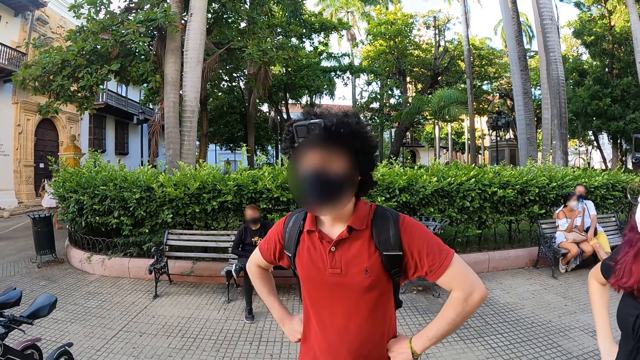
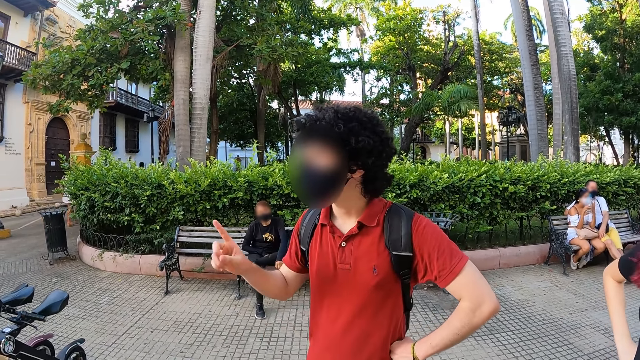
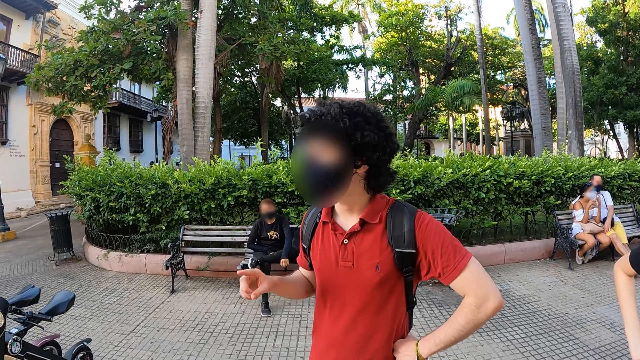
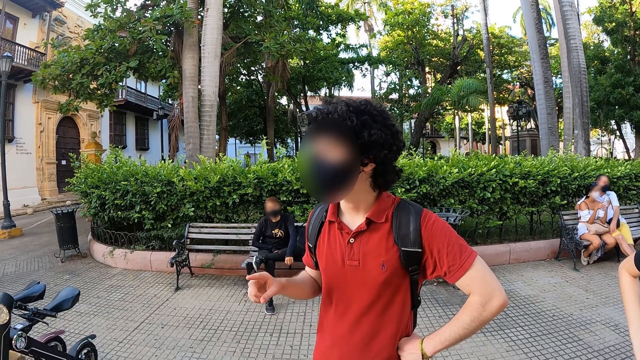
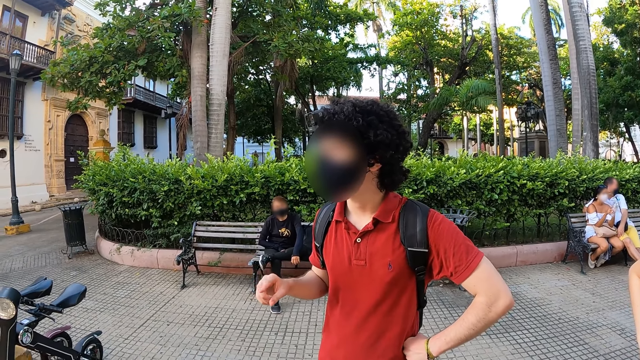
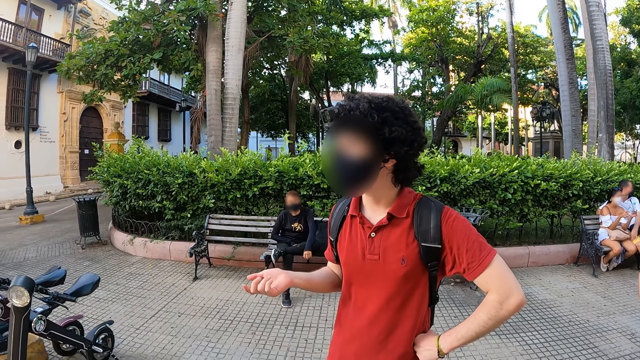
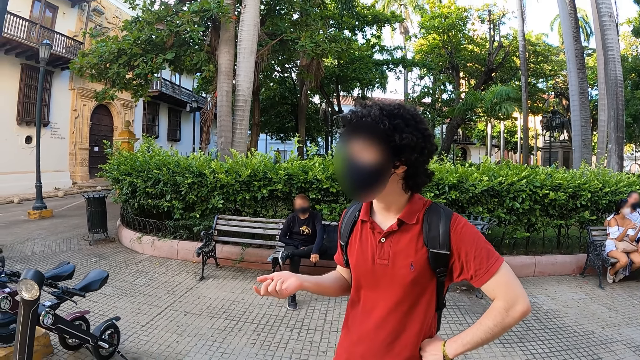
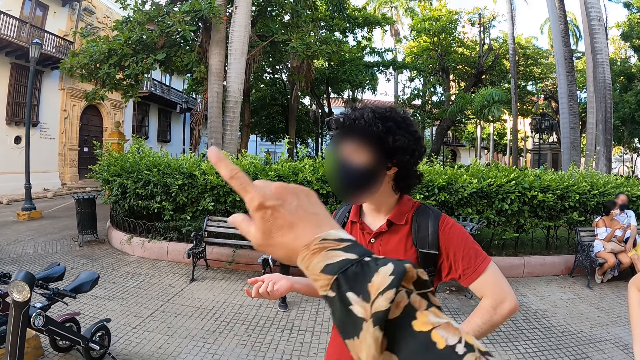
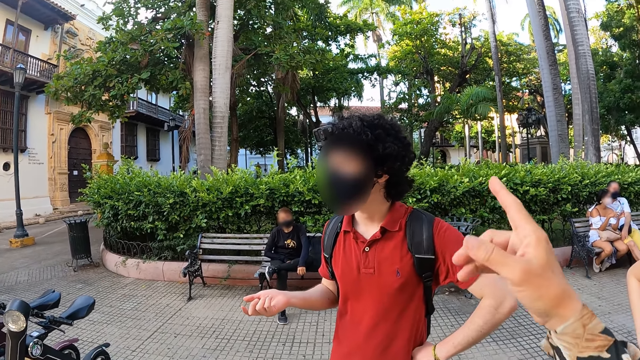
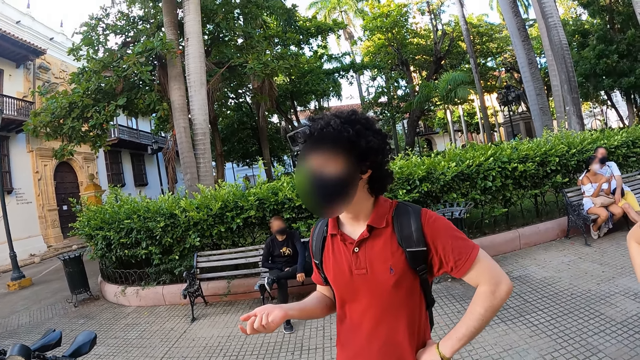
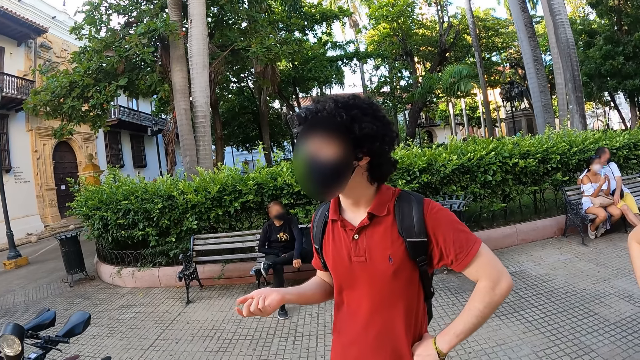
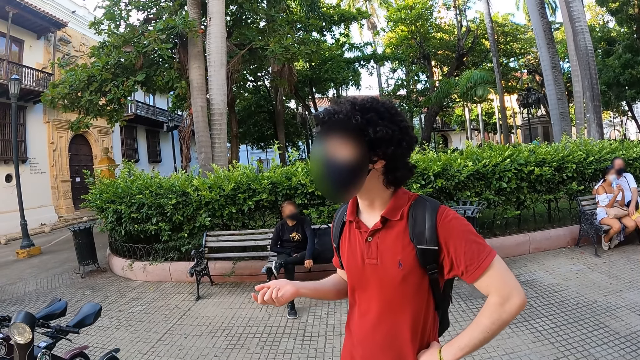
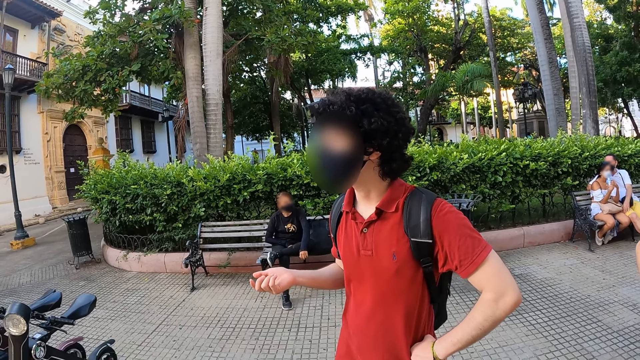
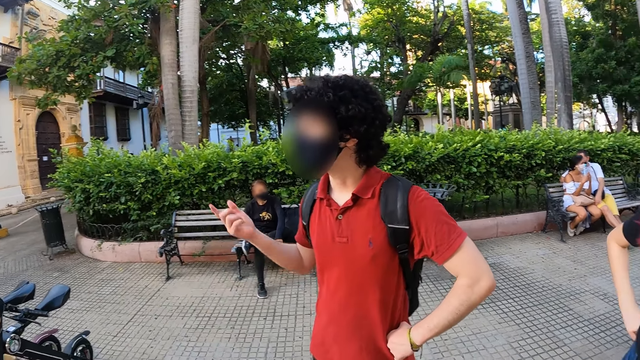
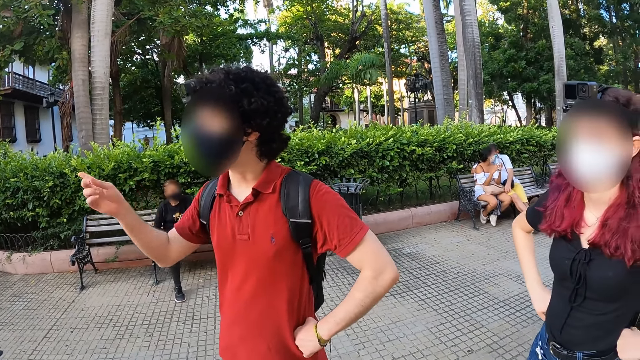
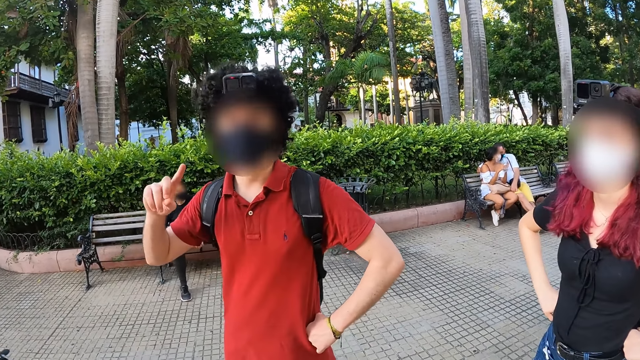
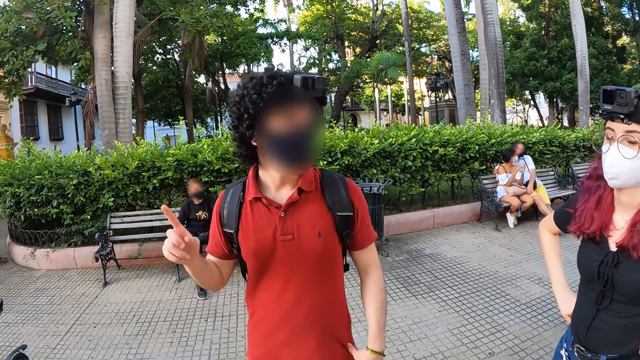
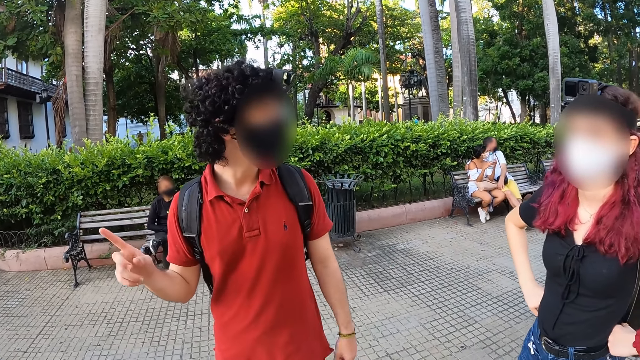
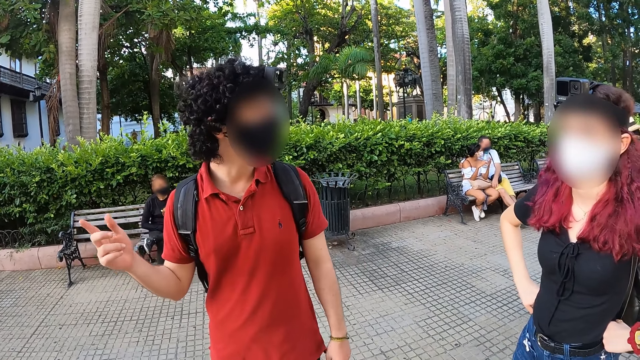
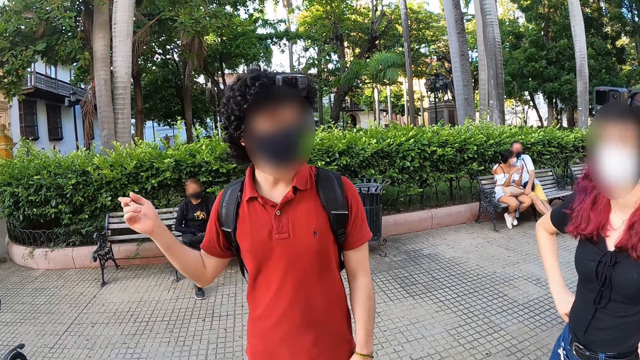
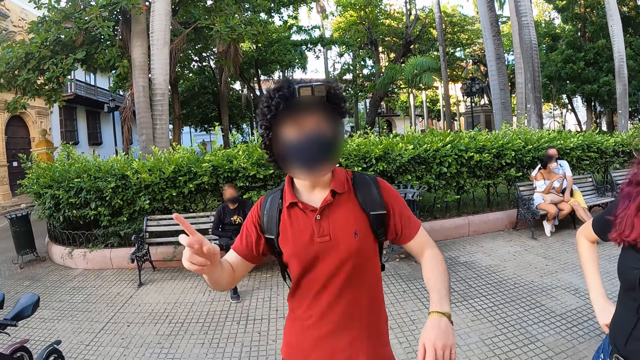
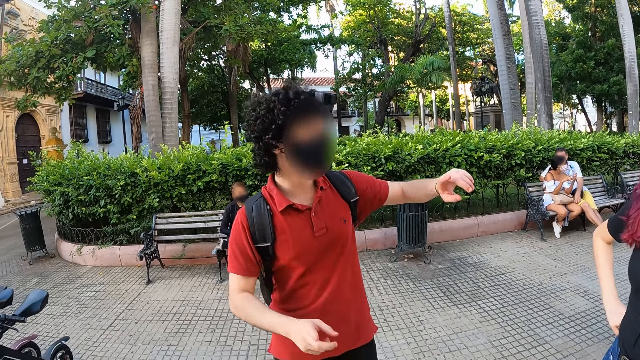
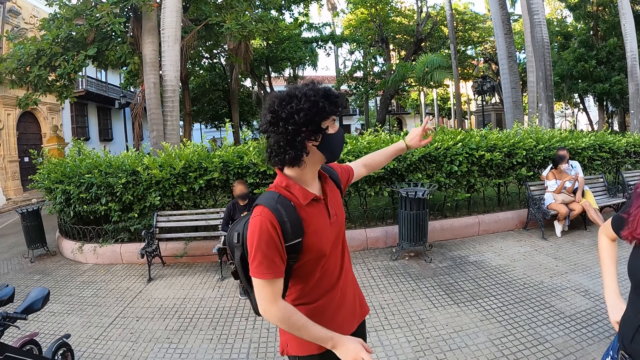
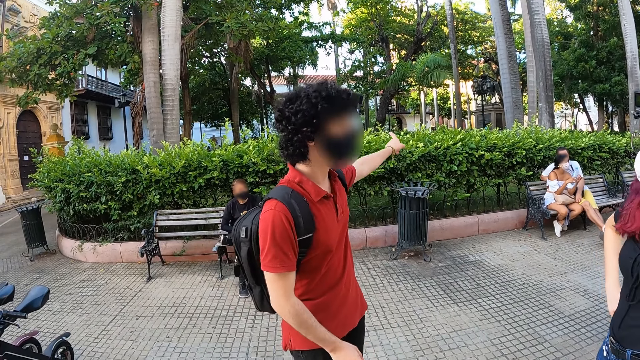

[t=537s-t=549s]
A person interacts with the camera wearer. The camera wearer moves his hand. The person interacts with him.

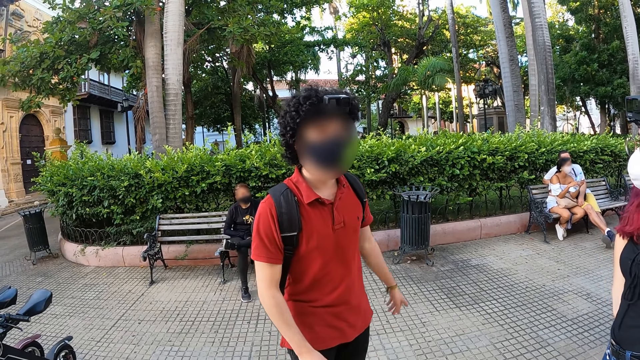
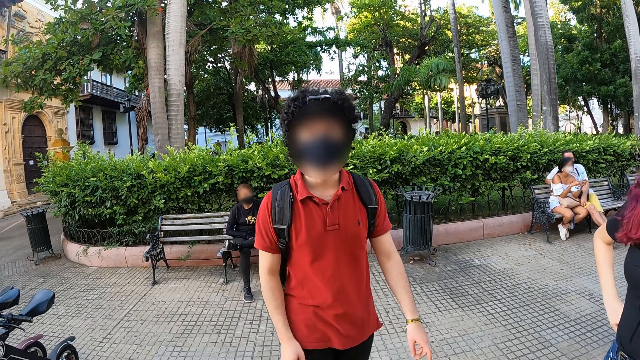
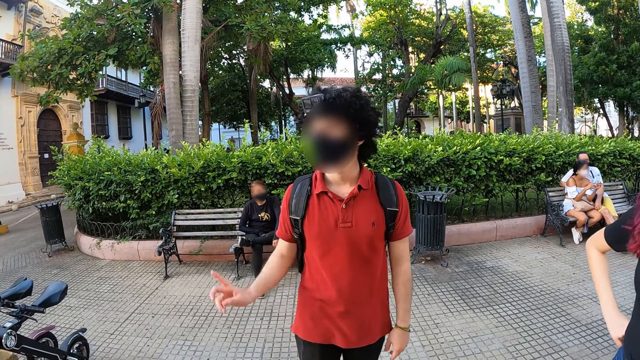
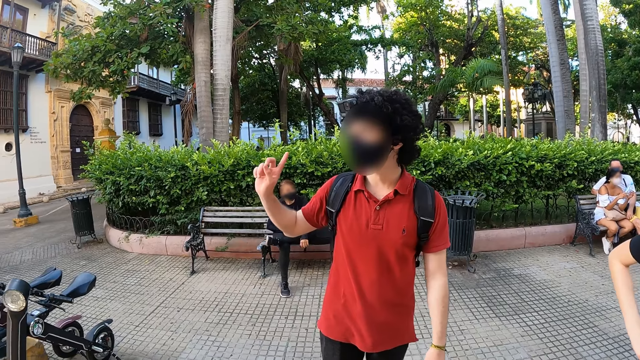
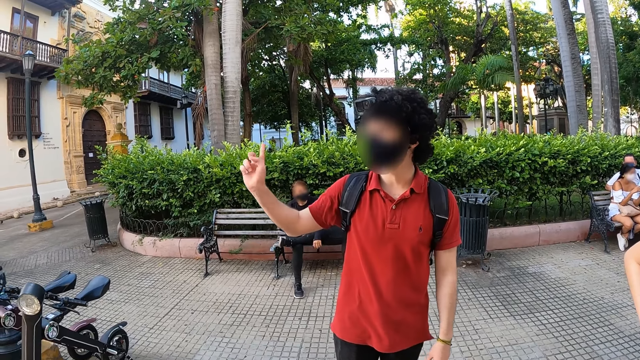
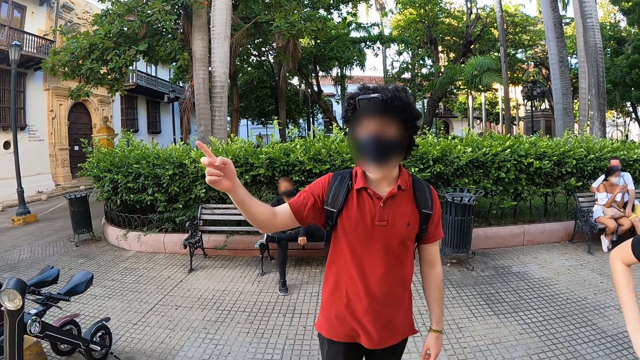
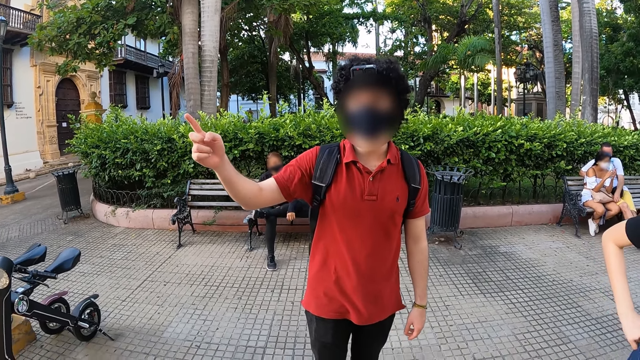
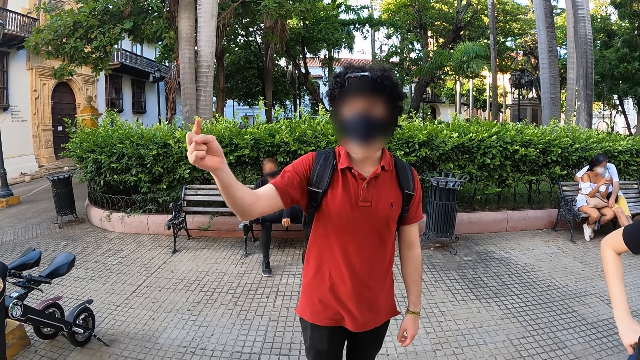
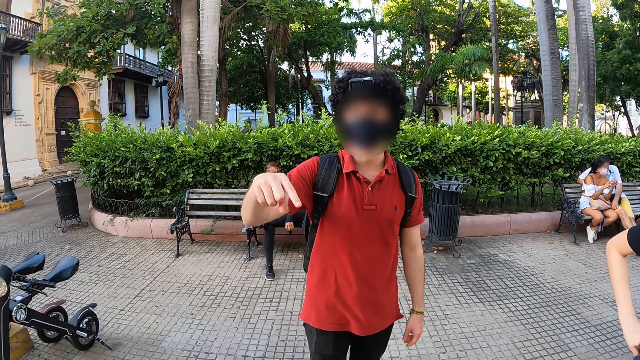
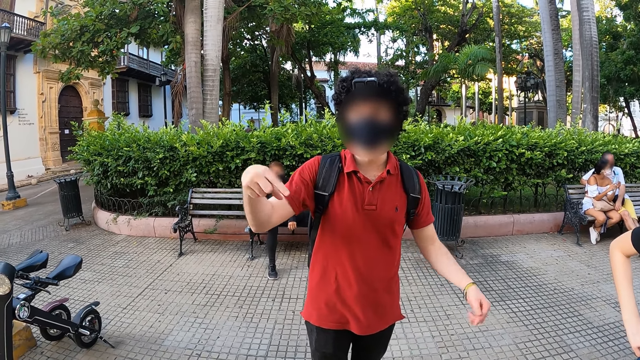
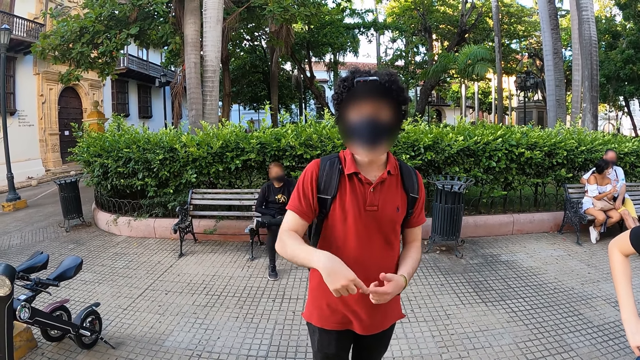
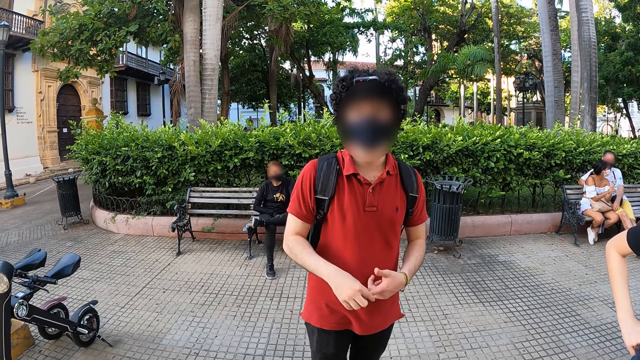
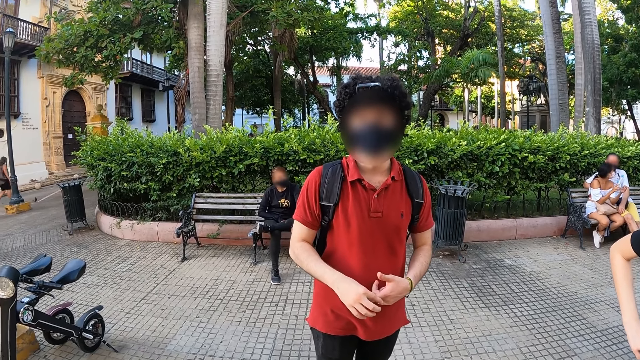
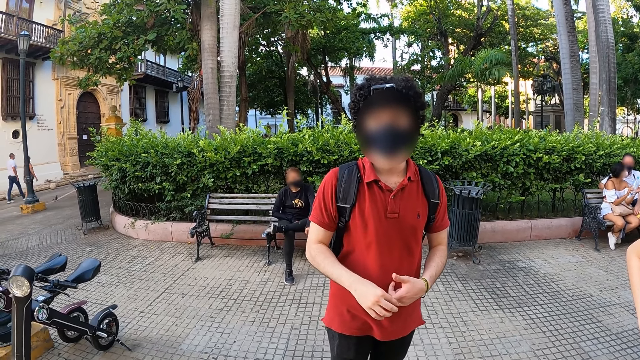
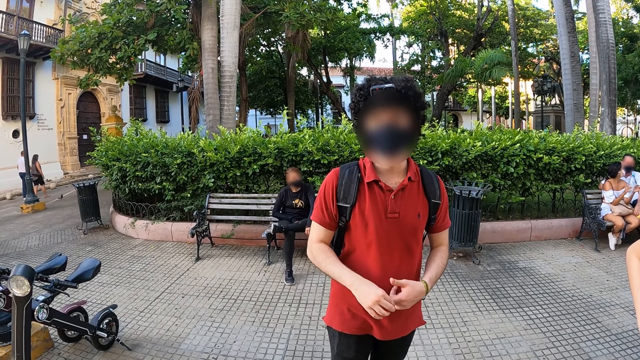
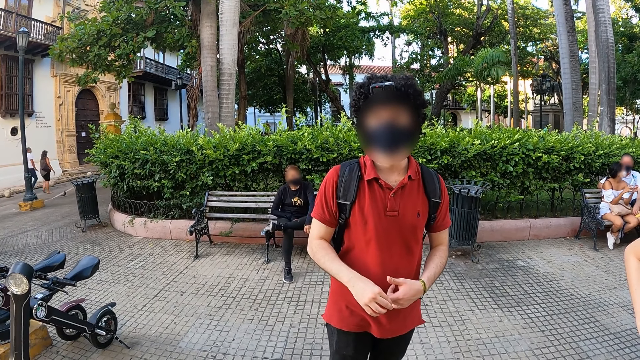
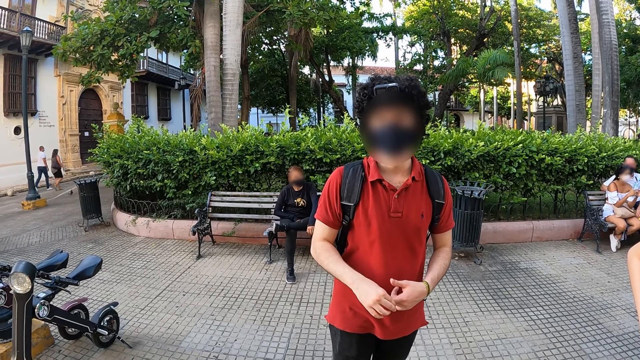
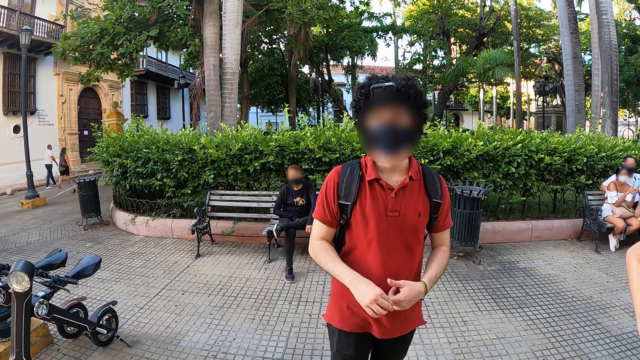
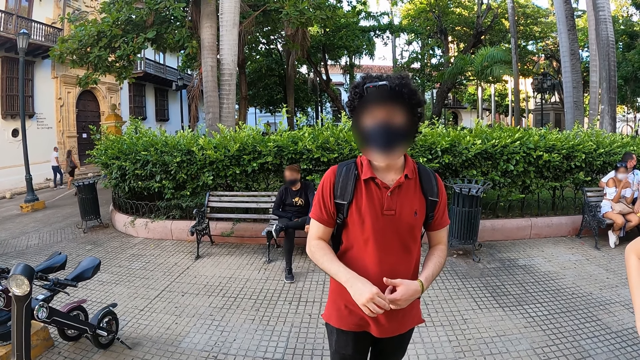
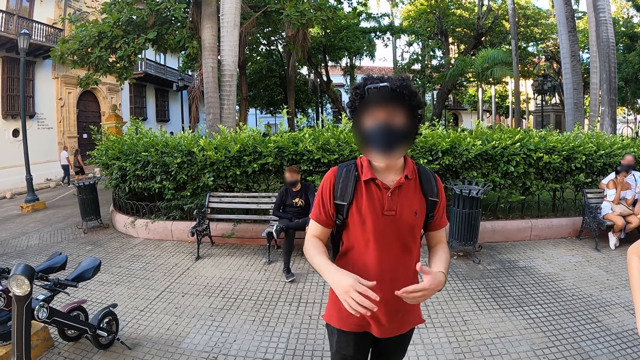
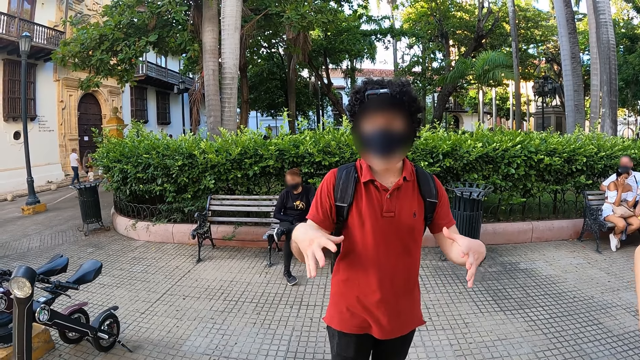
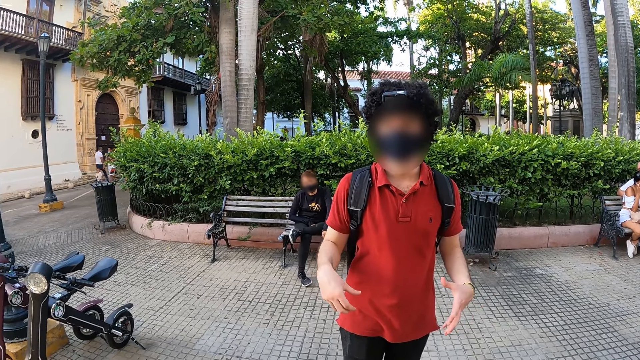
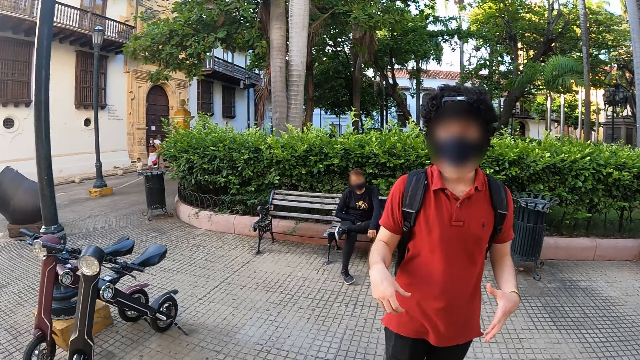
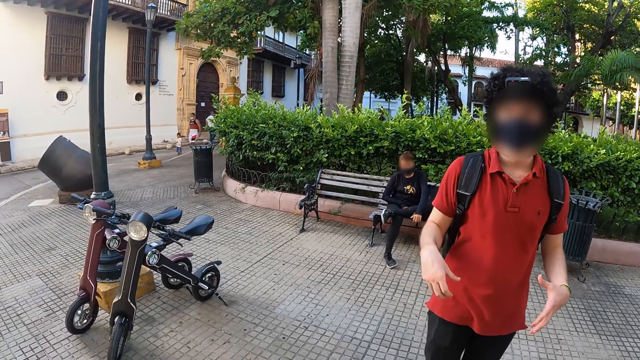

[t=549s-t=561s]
The man makes a gesture with both hands.
